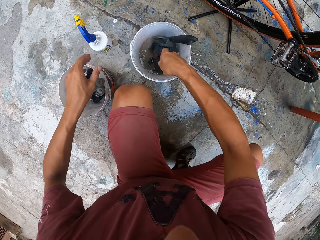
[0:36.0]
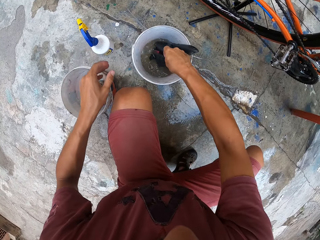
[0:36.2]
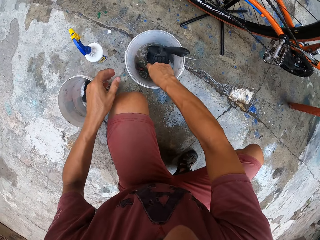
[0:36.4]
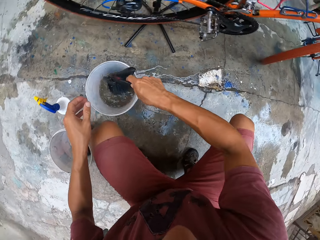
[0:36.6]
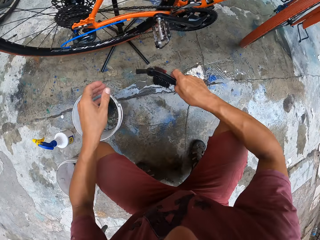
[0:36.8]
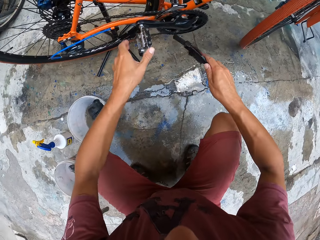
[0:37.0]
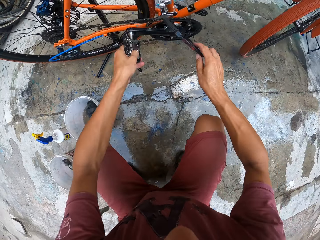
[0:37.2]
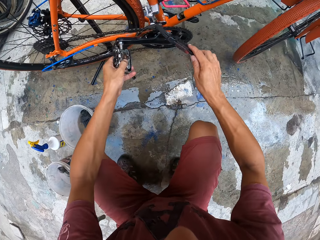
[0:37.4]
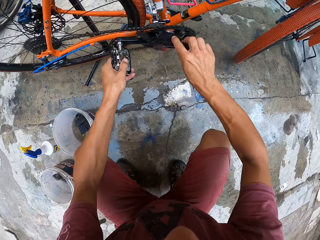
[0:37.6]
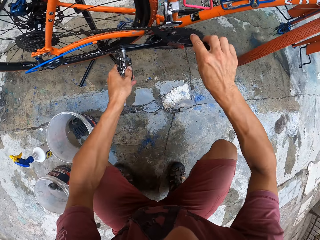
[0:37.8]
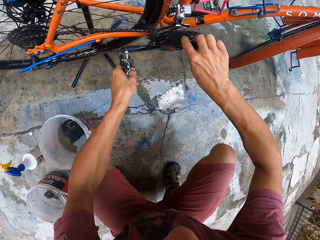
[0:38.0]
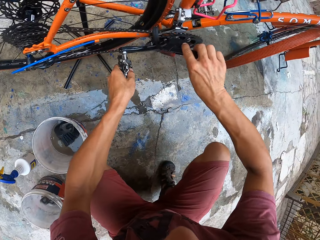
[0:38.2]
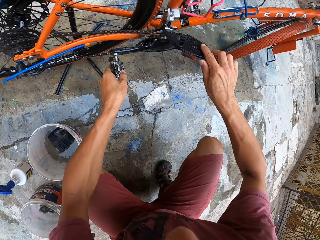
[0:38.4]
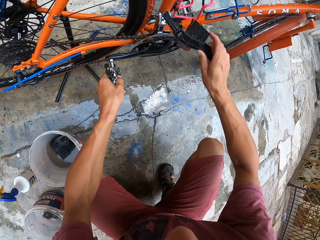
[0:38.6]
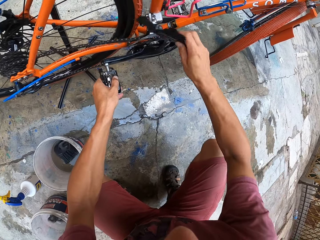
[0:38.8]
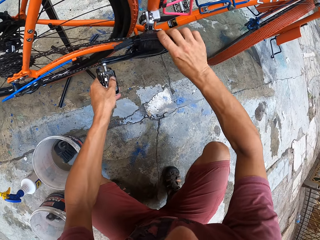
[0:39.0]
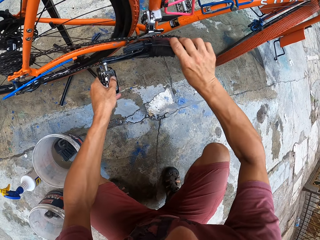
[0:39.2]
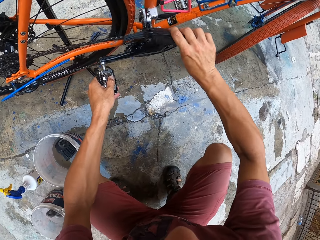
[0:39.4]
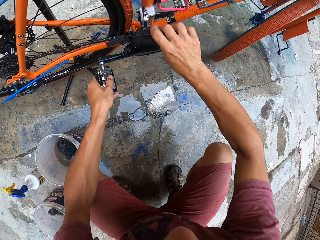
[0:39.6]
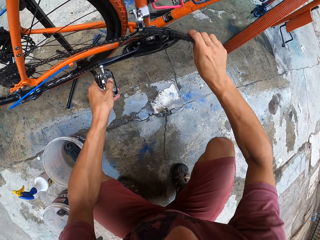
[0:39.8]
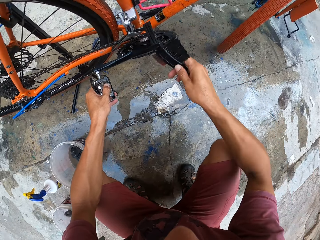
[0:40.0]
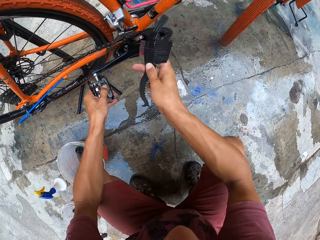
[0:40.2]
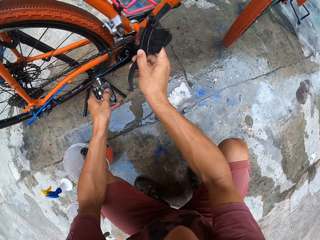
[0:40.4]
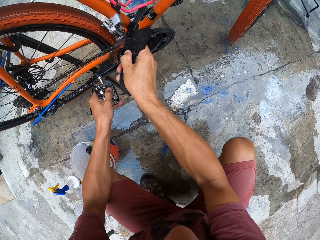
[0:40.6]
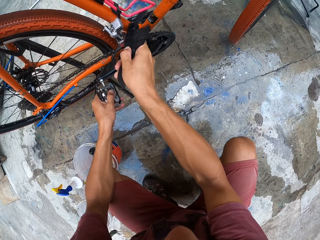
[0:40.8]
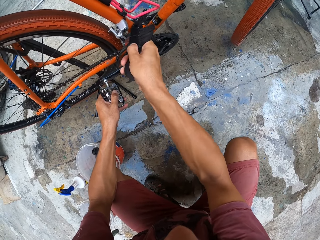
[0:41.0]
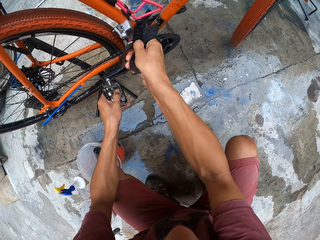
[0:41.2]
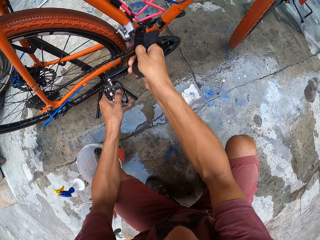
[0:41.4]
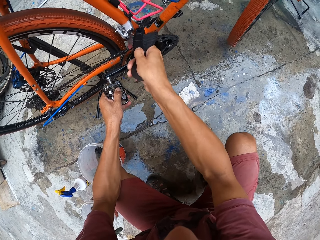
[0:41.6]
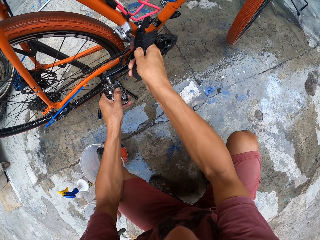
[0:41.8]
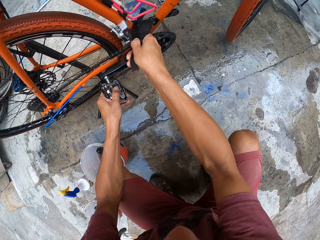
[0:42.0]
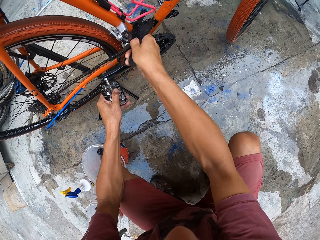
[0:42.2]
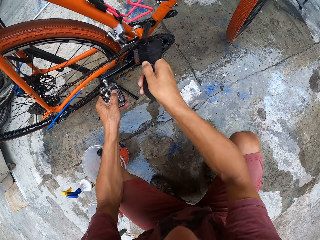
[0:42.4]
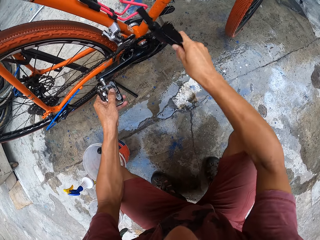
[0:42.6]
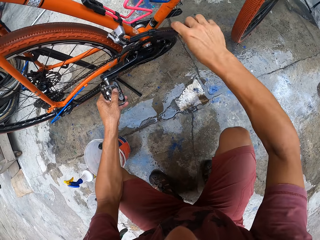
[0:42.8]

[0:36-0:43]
The camera wearer puts the spray bottle down. He puts his hand in the water. He takes the washing brush. He holds the pedal with the left hand and cleans the chain with the small brush.

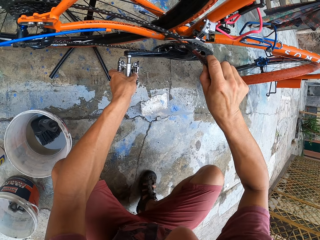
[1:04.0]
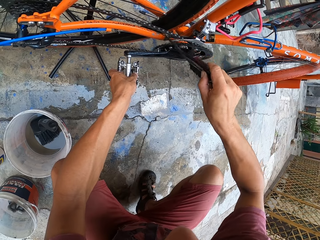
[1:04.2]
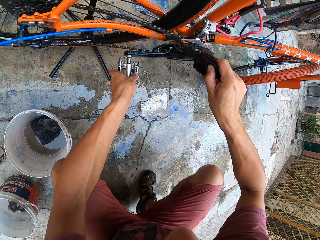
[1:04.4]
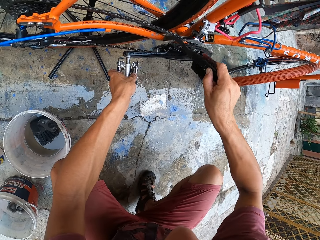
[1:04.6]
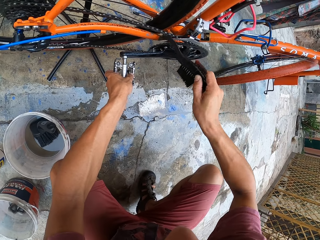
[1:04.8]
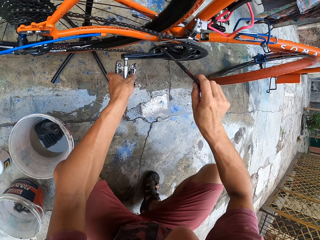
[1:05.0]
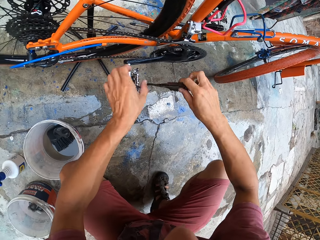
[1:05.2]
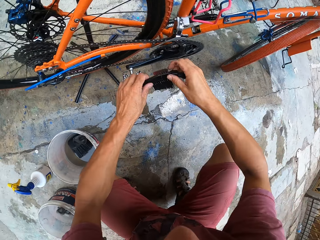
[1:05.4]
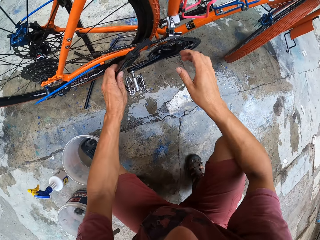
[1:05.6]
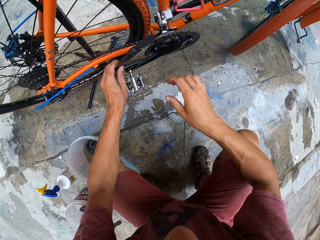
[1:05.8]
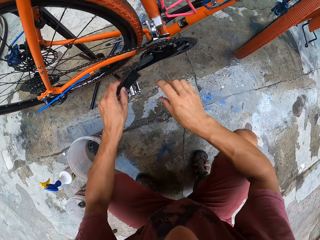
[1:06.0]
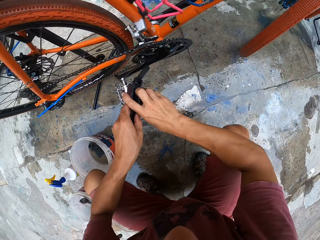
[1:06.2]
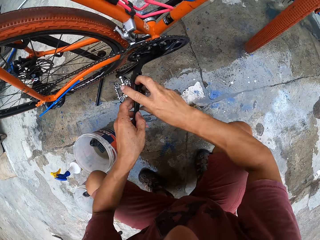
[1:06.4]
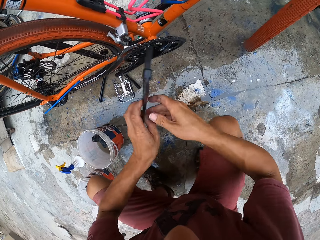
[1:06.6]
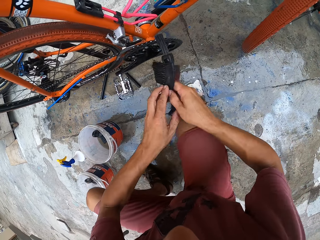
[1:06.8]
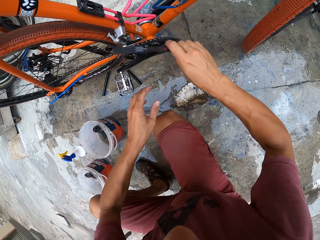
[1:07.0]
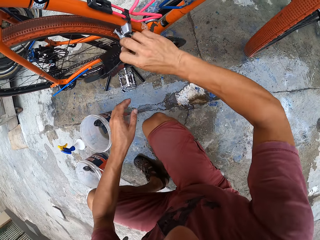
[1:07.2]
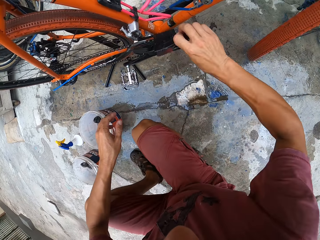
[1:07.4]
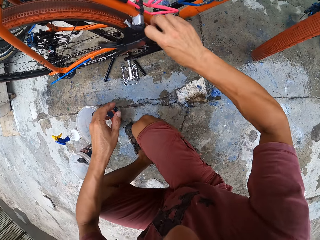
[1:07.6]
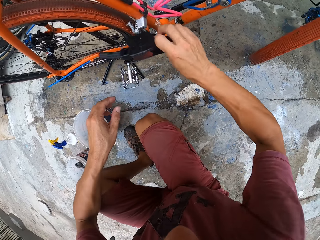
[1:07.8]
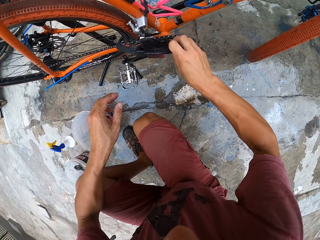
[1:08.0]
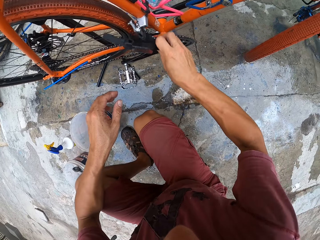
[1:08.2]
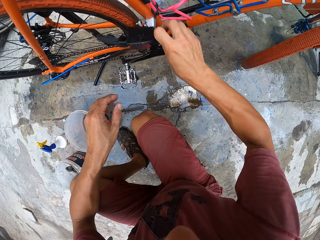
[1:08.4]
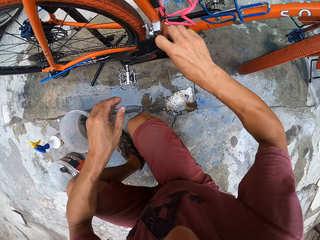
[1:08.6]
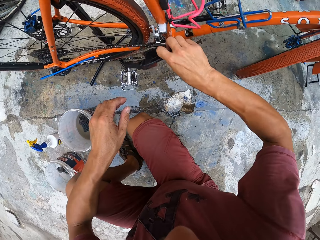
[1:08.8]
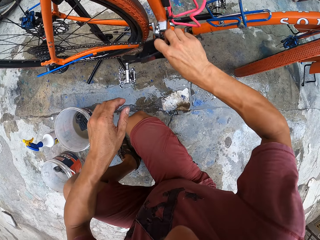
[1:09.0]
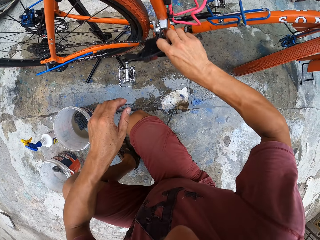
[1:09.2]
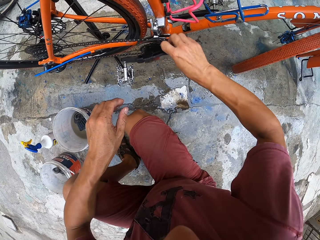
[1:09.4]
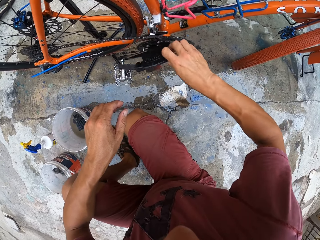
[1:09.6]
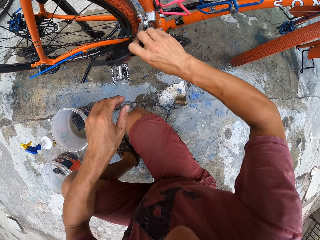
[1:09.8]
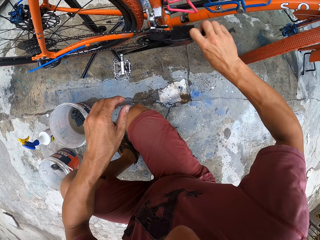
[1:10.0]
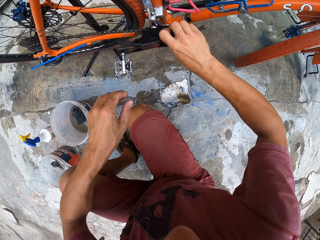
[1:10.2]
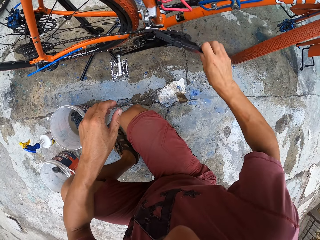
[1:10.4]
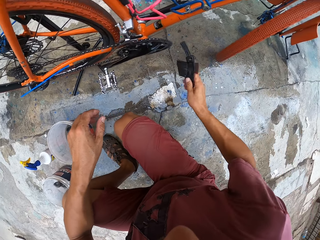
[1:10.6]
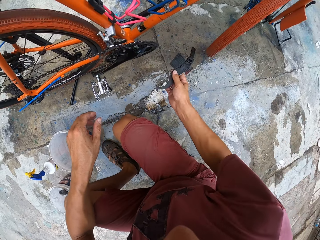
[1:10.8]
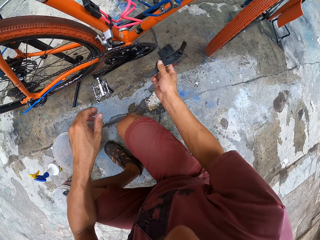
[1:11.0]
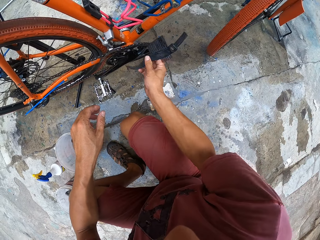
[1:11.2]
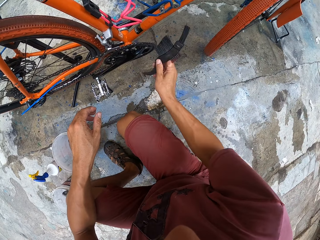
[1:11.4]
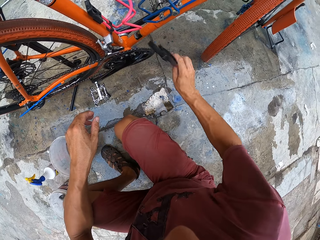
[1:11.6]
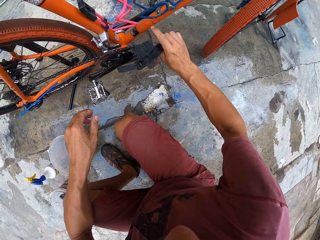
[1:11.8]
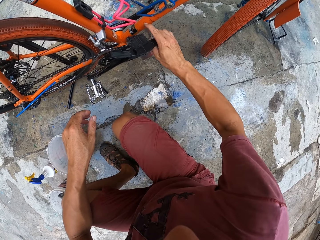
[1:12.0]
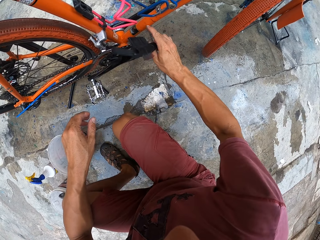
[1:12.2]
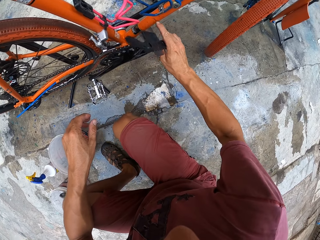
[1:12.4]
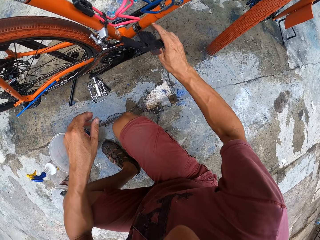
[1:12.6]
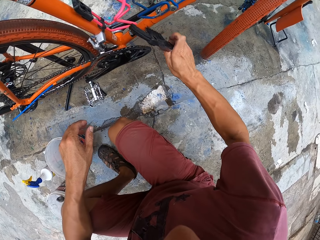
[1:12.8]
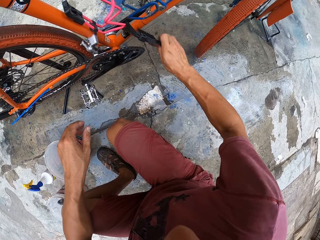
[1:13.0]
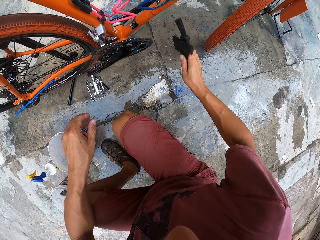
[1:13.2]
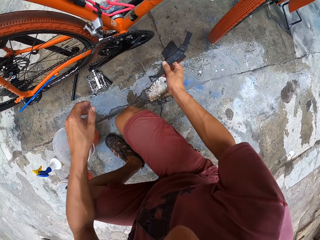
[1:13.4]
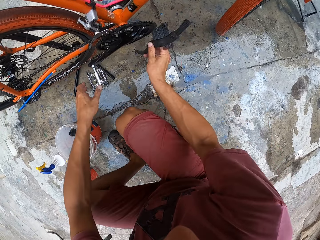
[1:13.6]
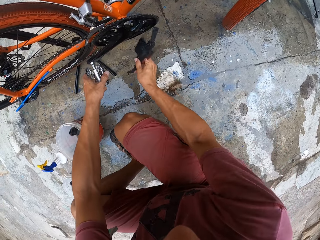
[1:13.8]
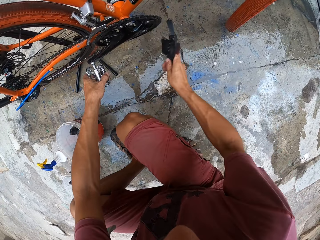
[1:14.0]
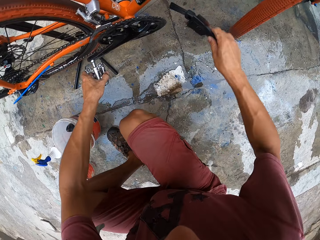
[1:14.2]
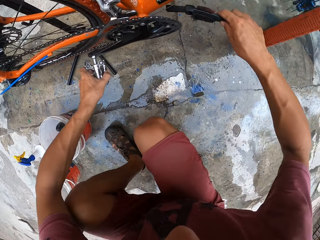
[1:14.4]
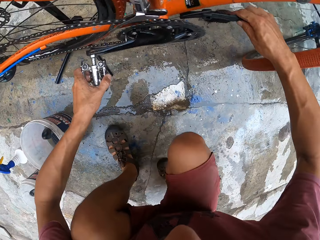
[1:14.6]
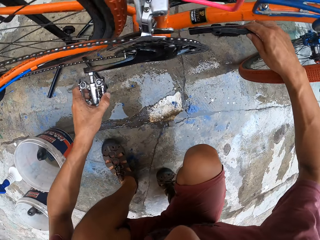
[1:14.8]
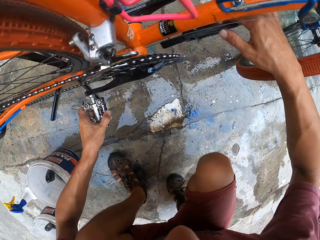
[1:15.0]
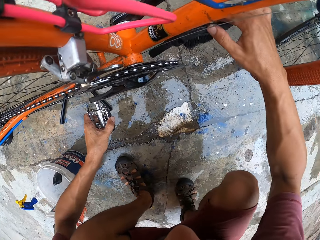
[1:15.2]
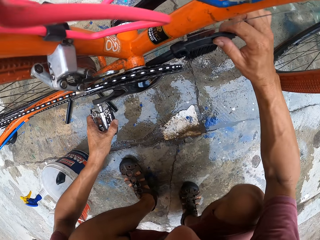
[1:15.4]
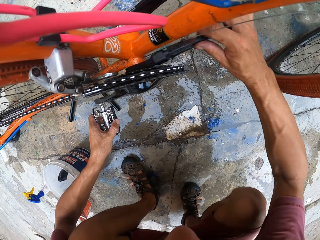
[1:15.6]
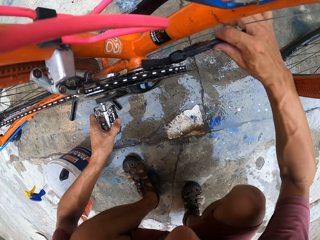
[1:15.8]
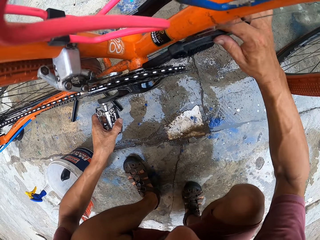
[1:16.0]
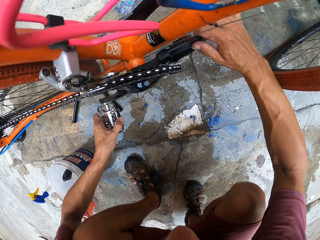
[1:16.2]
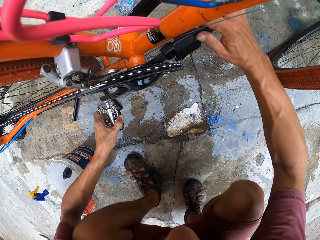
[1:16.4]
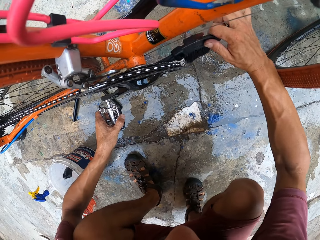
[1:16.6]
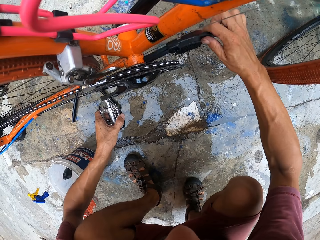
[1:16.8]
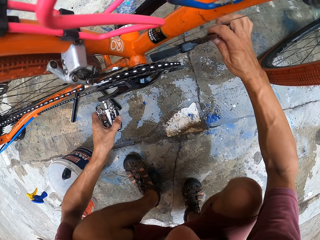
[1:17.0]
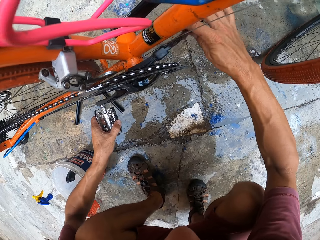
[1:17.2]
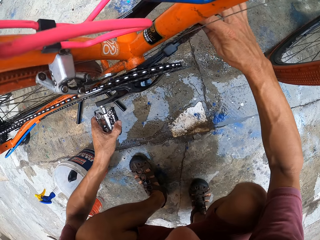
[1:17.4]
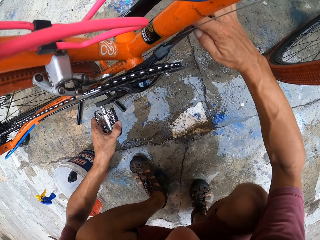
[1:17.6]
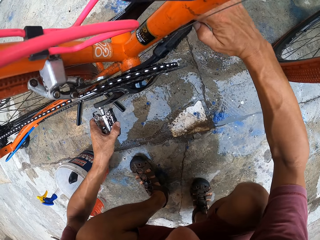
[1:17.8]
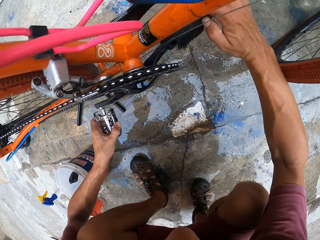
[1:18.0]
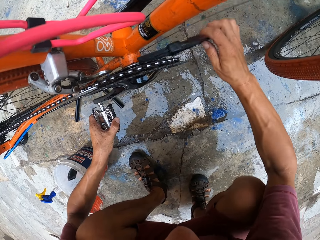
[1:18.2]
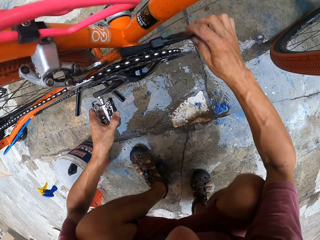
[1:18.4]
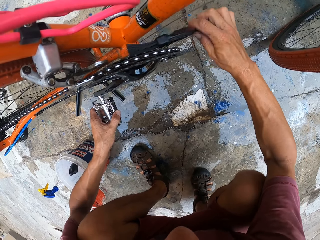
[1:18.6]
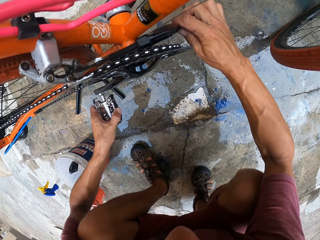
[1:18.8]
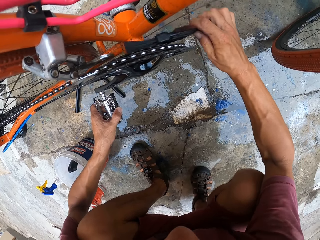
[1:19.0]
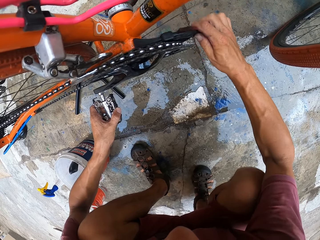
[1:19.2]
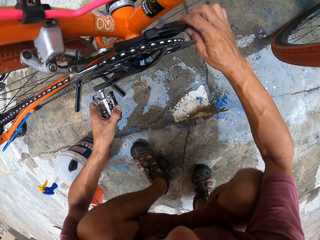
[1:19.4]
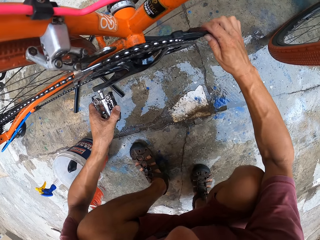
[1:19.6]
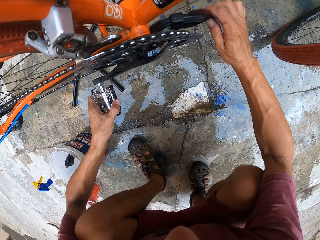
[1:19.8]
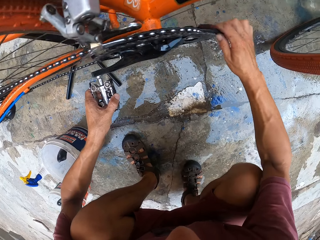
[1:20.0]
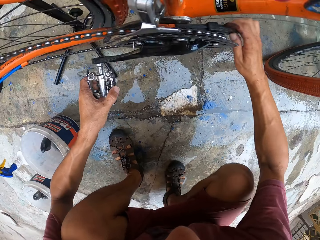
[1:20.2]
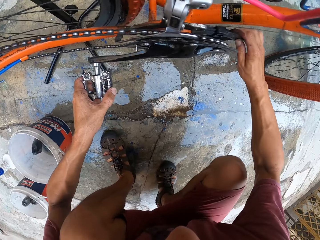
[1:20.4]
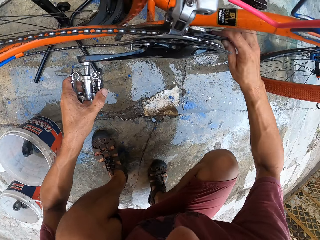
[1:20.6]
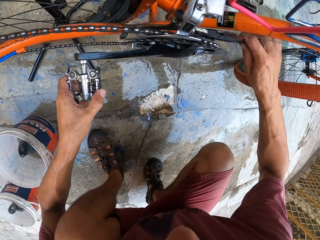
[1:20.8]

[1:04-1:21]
The camera wearer passes the brush from the right to the left hand. They clean the bicycle chain with the right hand. They roll the pedal with the left hand. They hold the pedal. They scrub the chain.
